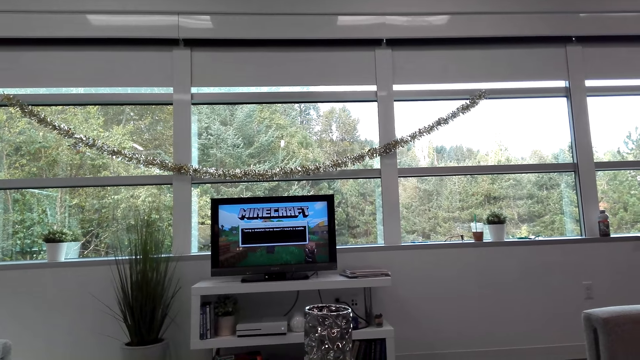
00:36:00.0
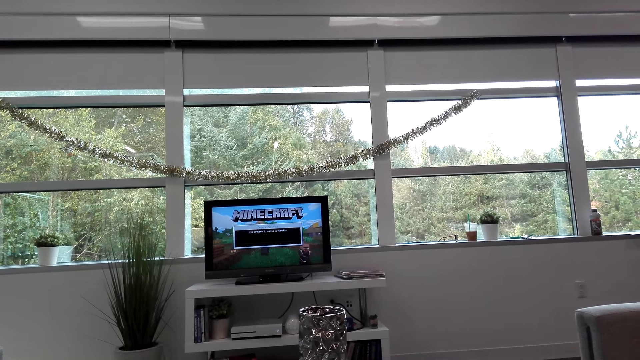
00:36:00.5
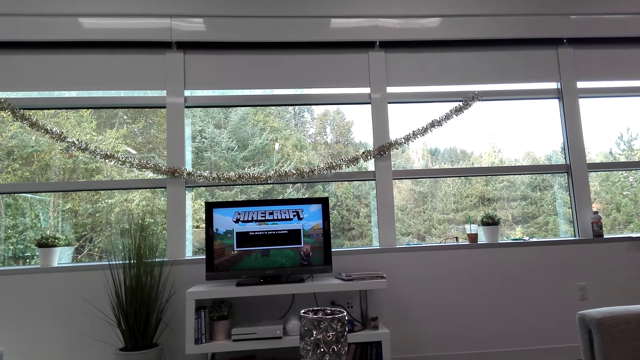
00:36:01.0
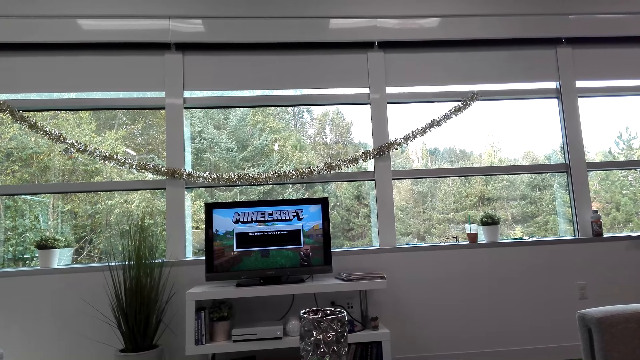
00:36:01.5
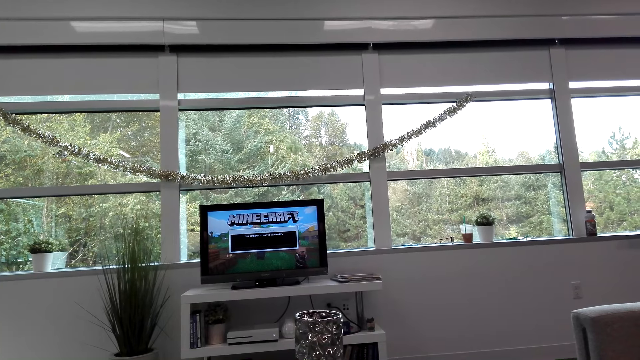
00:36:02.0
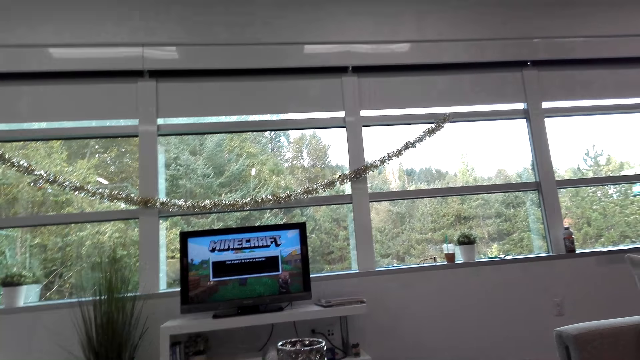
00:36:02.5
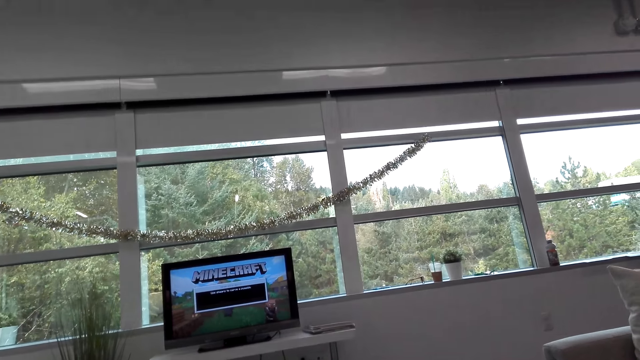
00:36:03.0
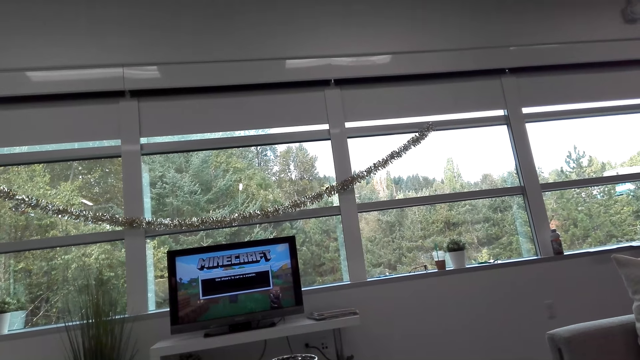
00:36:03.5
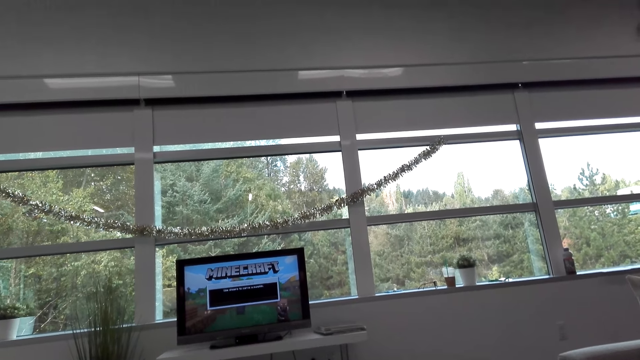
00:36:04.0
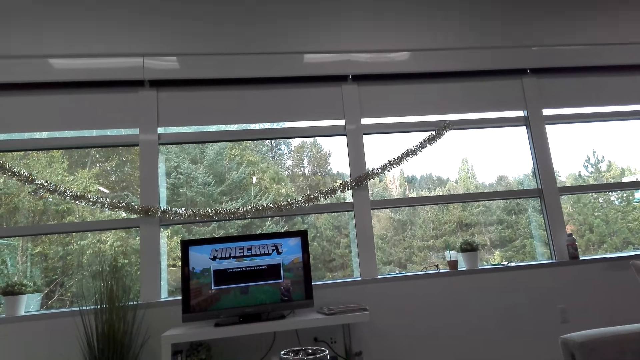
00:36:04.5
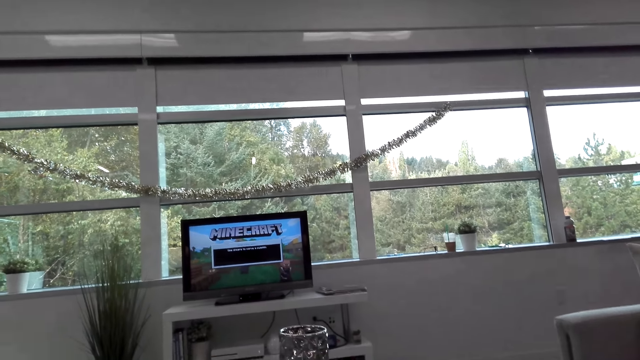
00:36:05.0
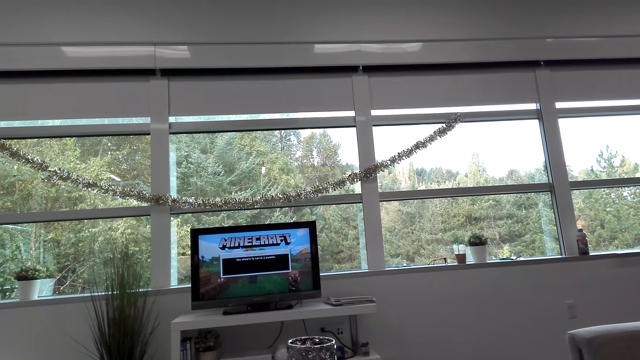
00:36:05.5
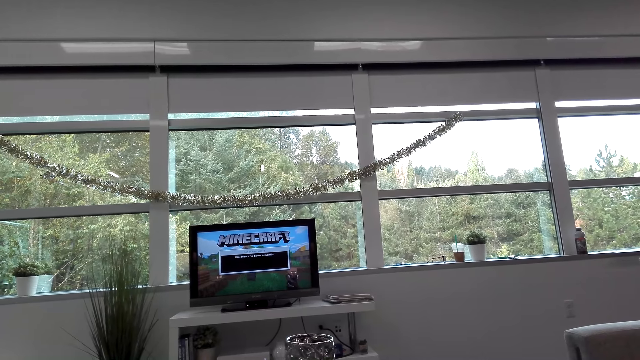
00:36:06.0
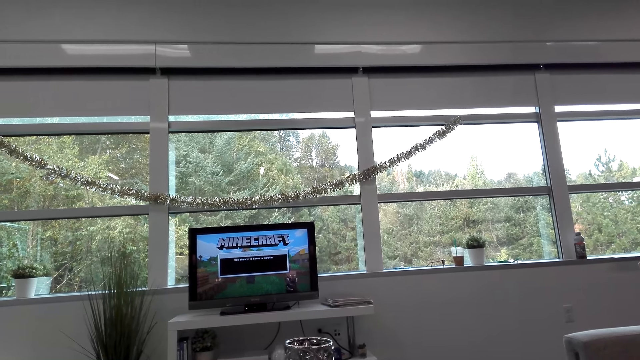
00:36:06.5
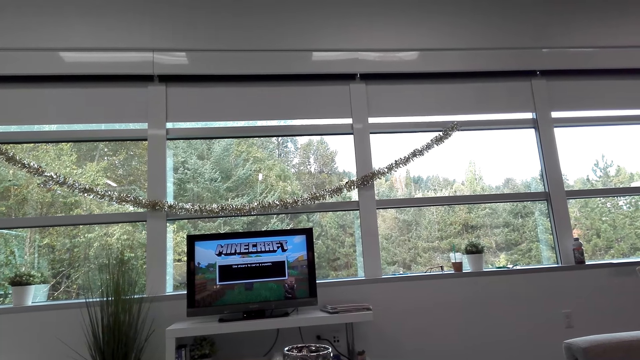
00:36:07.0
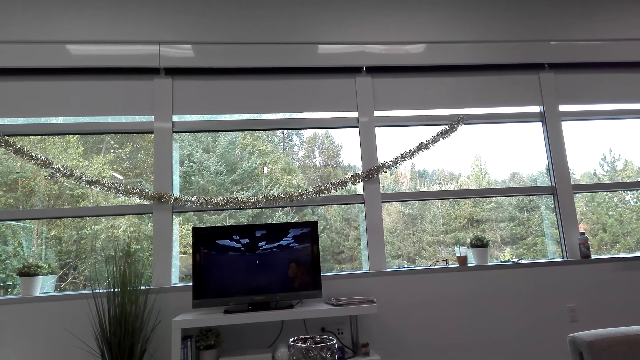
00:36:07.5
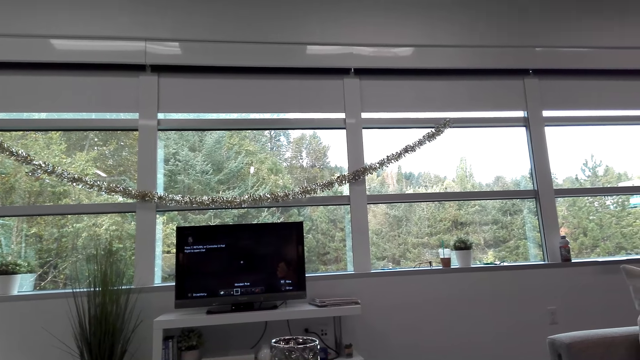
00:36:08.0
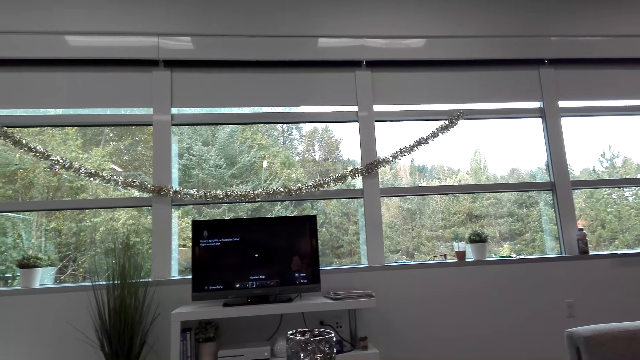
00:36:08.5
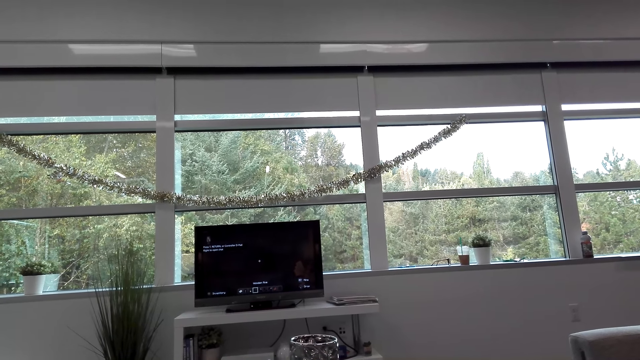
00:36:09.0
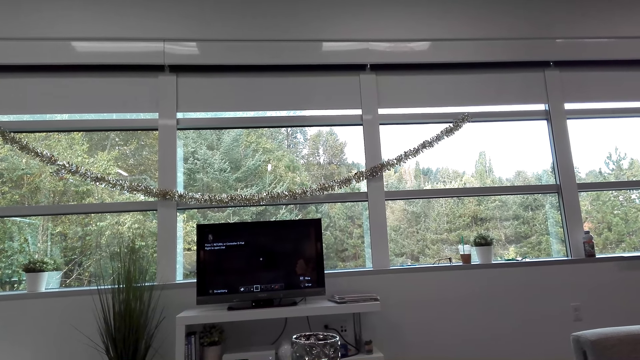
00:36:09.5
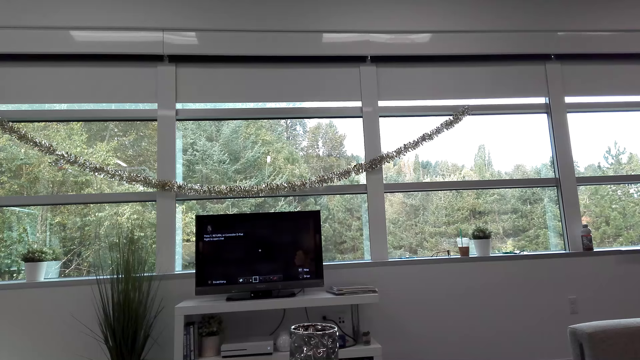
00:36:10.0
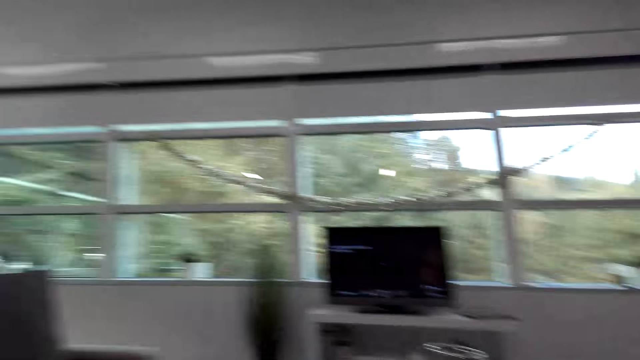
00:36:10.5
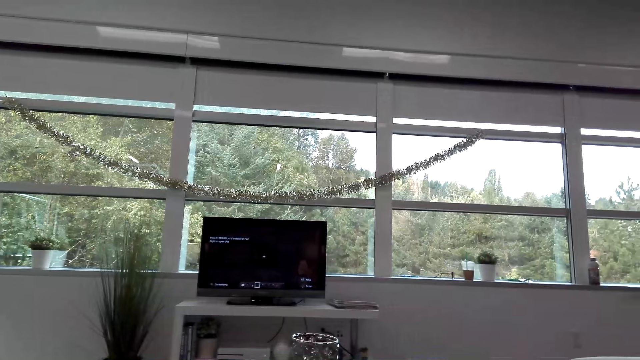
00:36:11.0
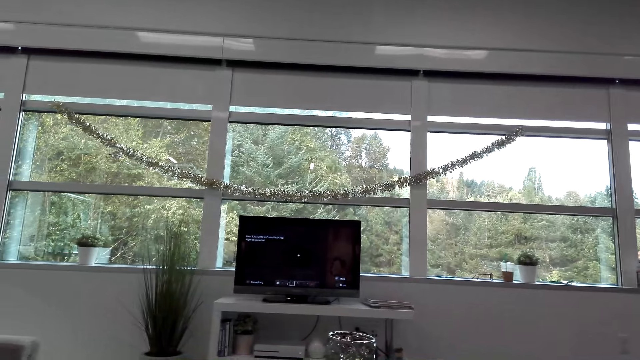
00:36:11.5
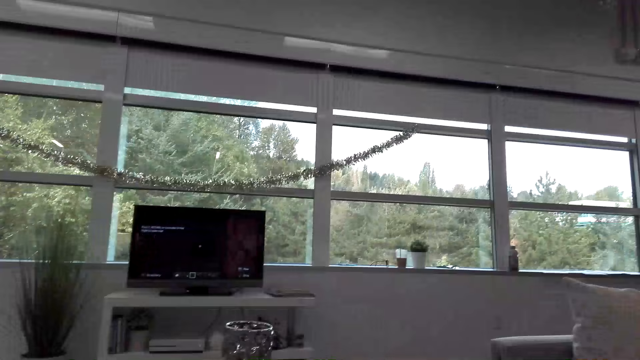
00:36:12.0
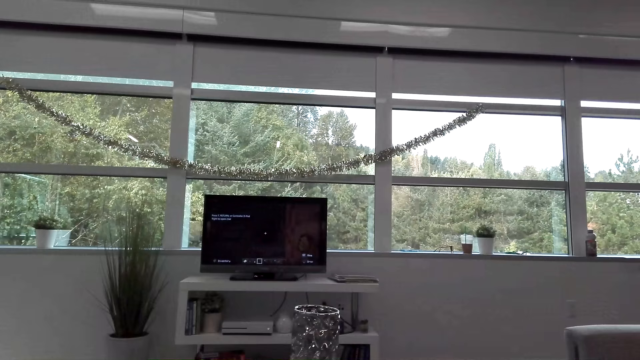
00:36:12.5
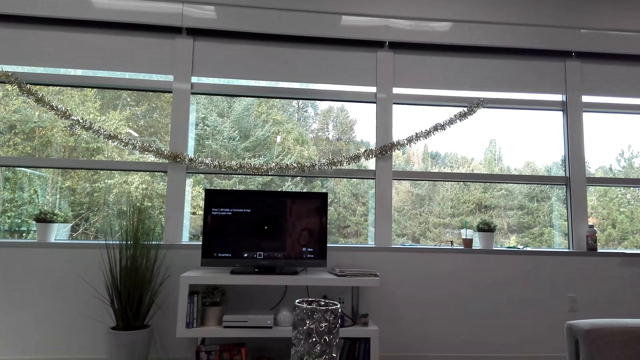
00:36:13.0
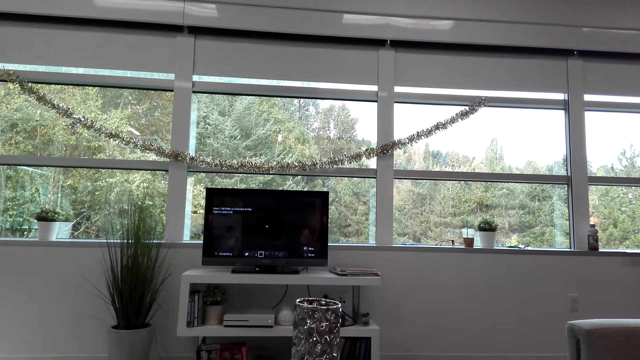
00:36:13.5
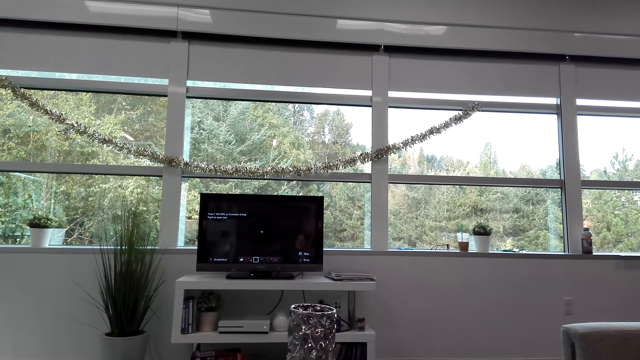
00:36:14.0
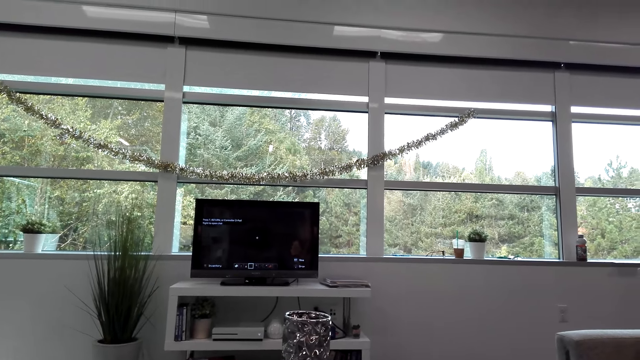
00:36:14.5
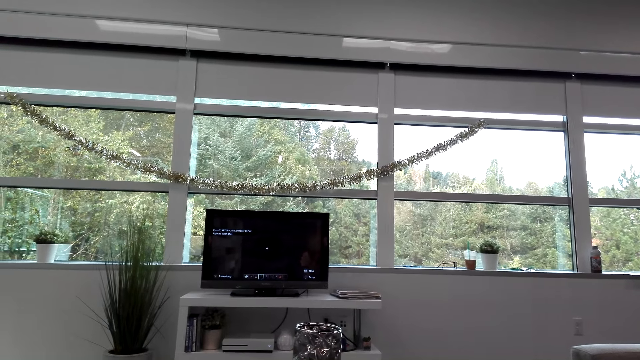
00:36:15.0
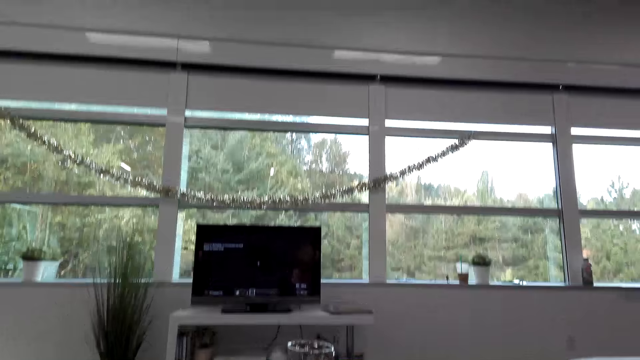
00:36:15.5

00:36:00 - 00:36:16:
The camera wearer plays the video game. A man converses with the camera wearer. The camera wearer converses with the man. They play the video game. They converse with the man.

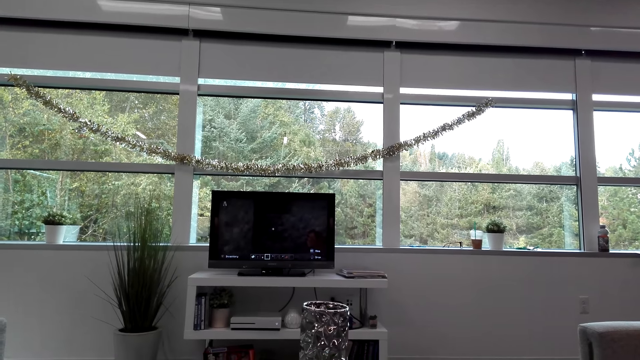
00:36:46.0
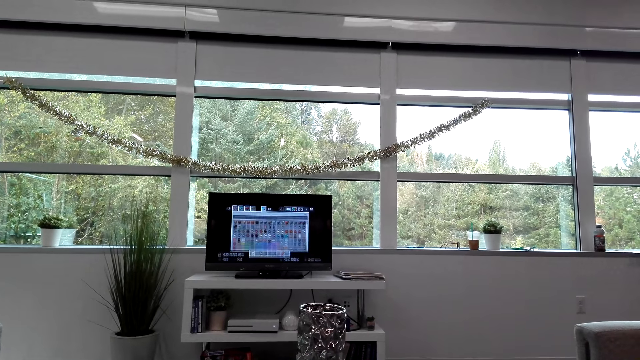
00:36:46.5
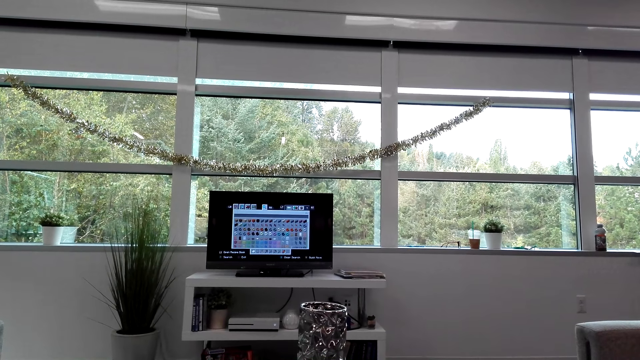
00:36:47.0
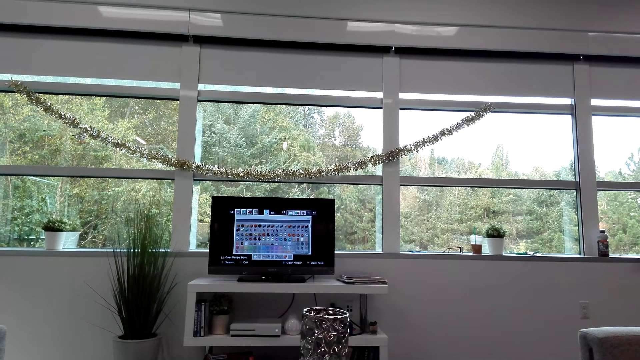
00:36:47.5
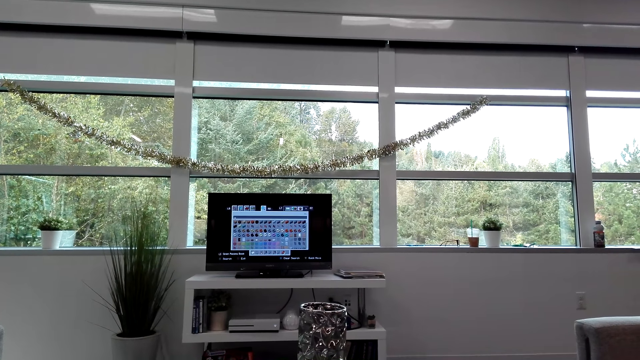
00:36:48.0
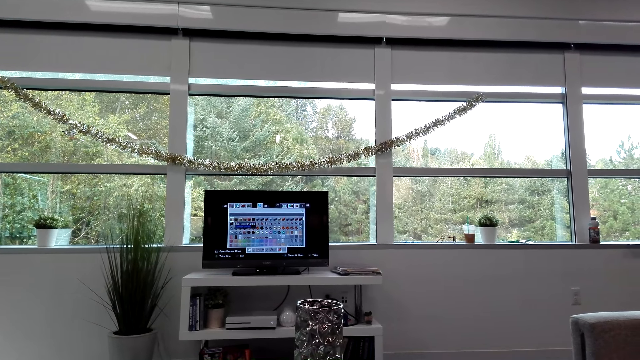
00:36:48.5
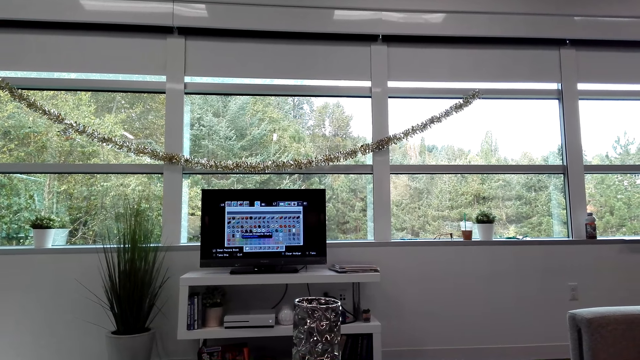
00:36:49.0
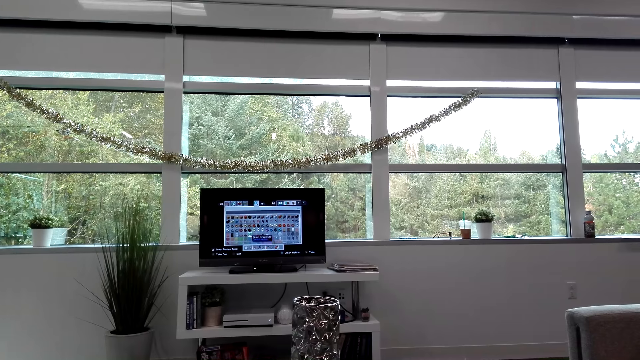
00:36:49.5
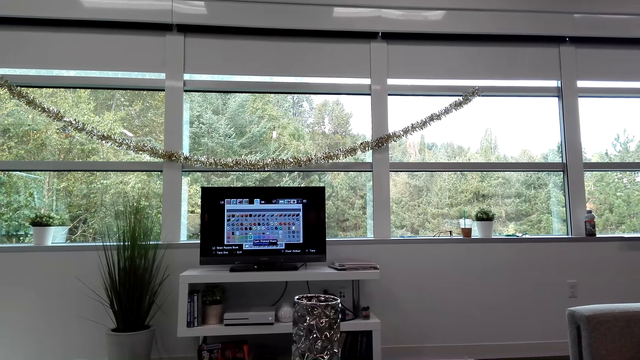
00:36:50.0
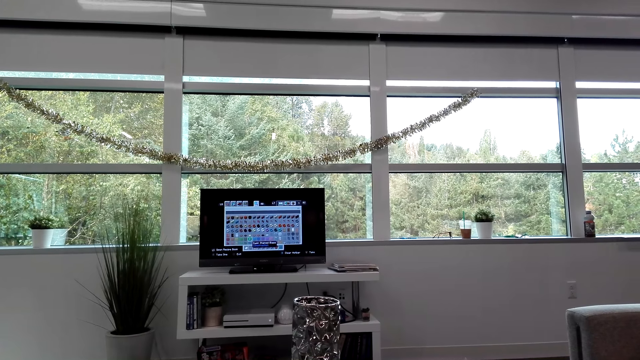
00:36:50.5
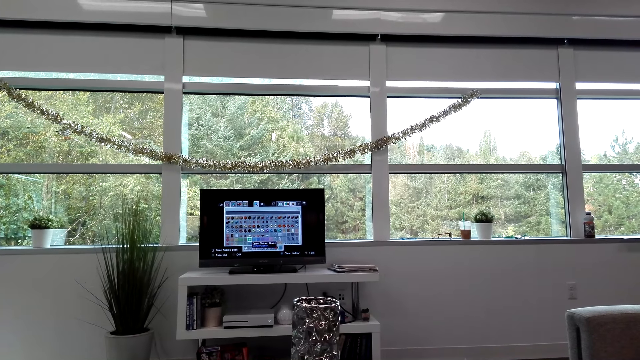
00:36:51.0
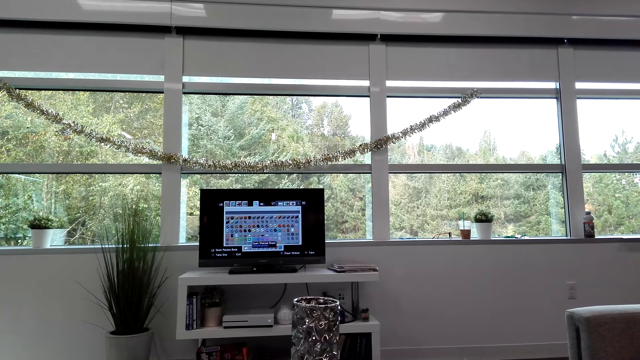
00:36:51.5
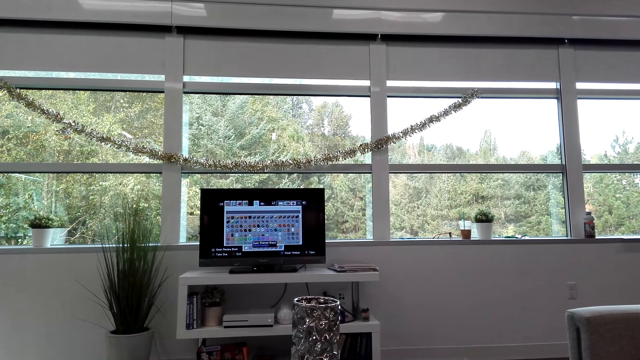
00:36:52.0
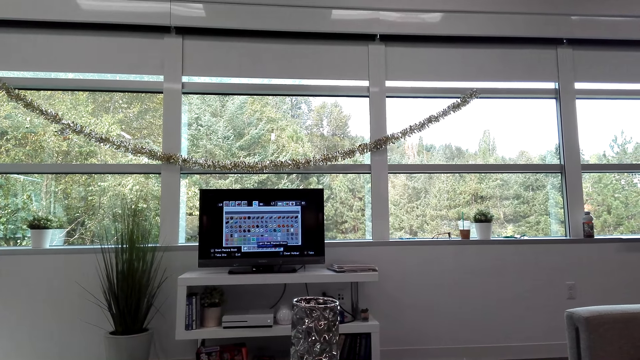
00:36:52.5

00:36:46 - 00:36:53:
The camera wearer plays a video game.
